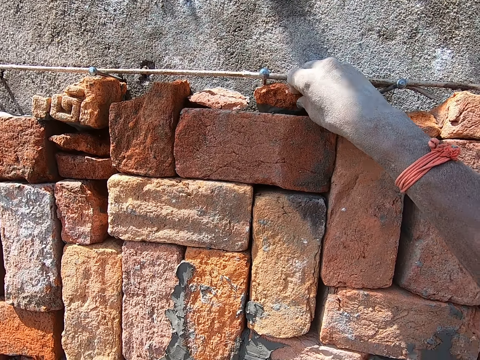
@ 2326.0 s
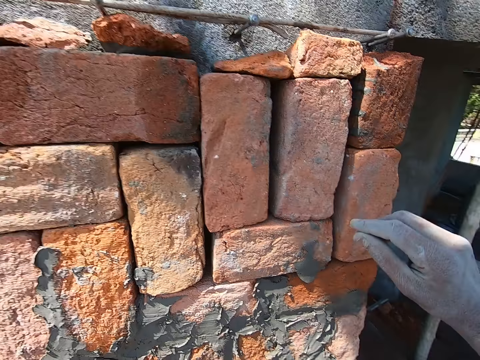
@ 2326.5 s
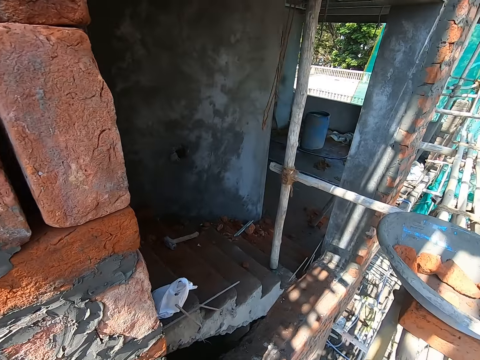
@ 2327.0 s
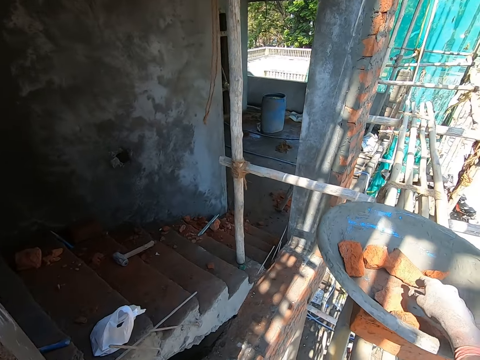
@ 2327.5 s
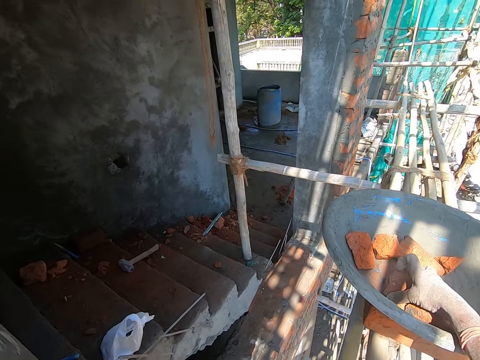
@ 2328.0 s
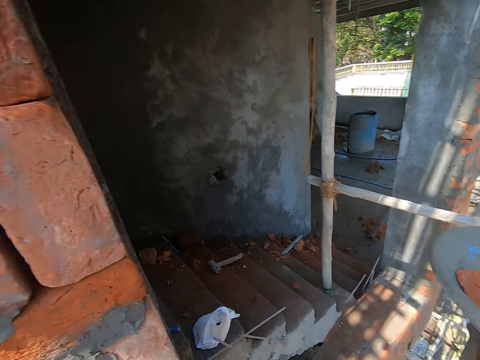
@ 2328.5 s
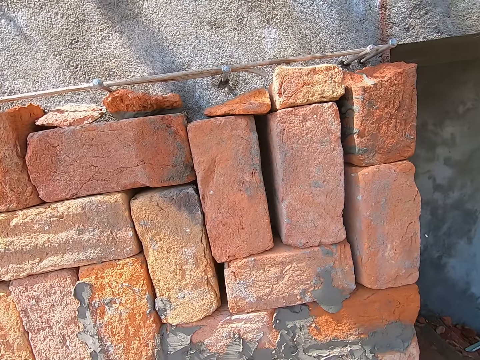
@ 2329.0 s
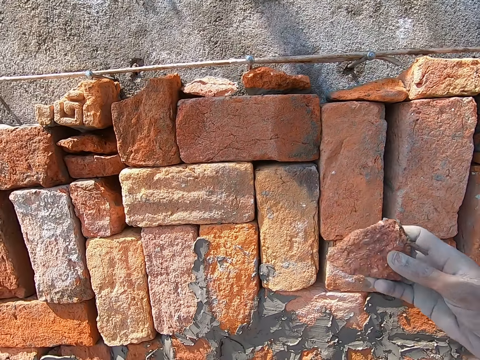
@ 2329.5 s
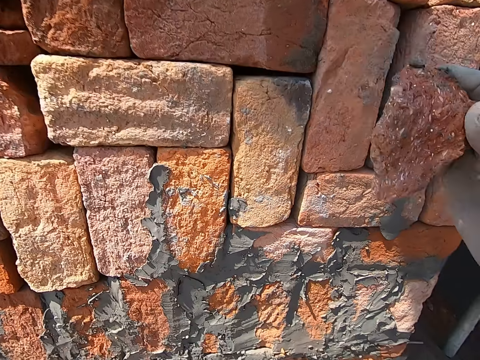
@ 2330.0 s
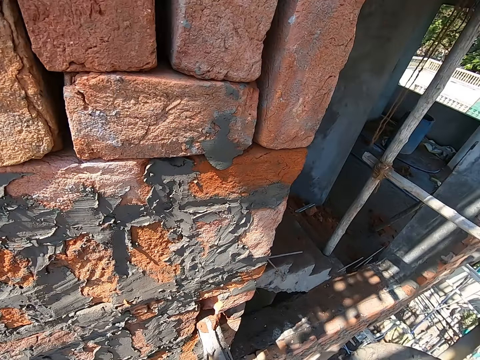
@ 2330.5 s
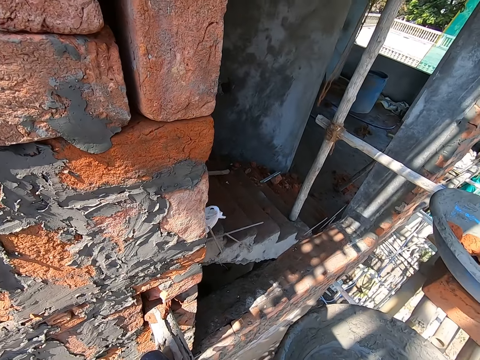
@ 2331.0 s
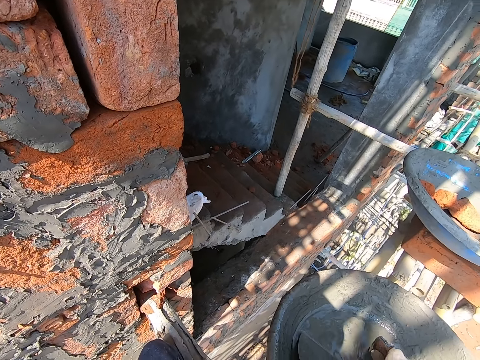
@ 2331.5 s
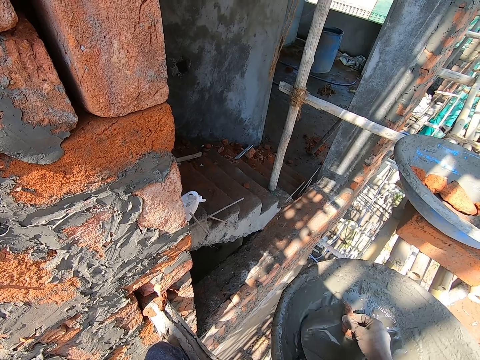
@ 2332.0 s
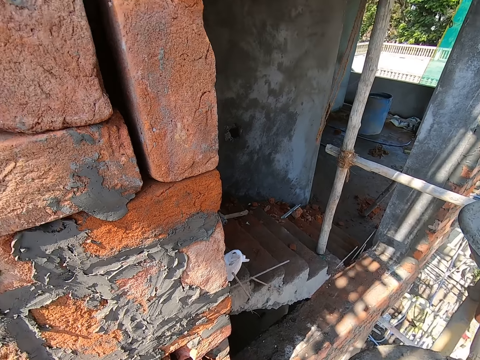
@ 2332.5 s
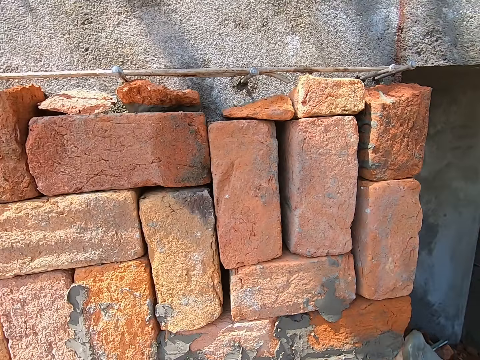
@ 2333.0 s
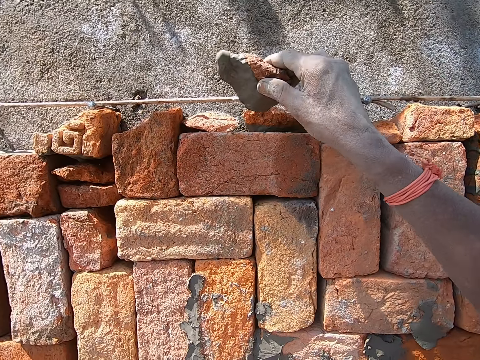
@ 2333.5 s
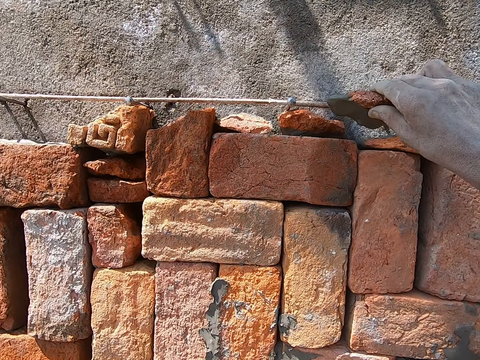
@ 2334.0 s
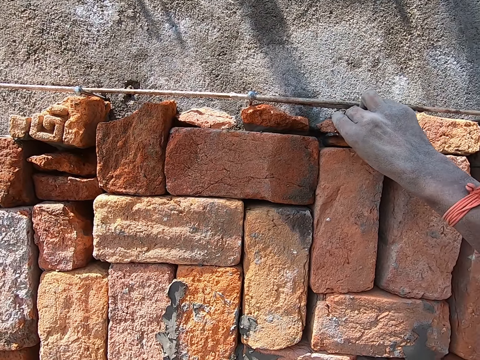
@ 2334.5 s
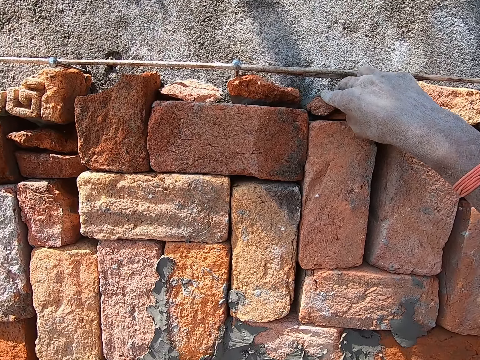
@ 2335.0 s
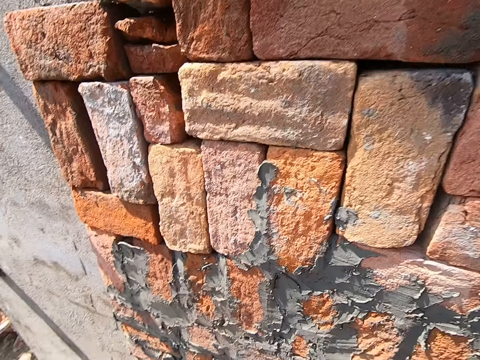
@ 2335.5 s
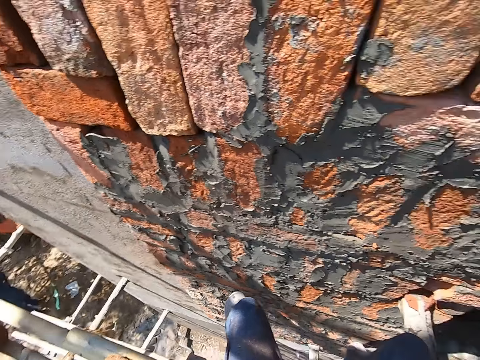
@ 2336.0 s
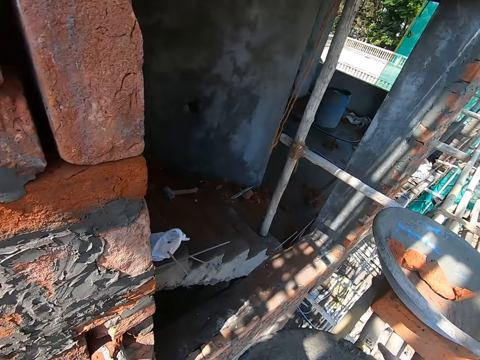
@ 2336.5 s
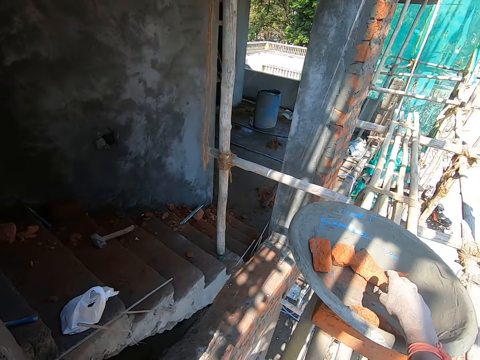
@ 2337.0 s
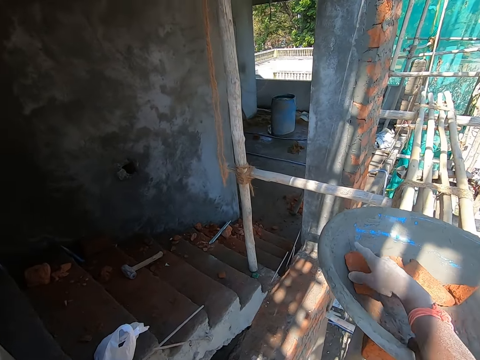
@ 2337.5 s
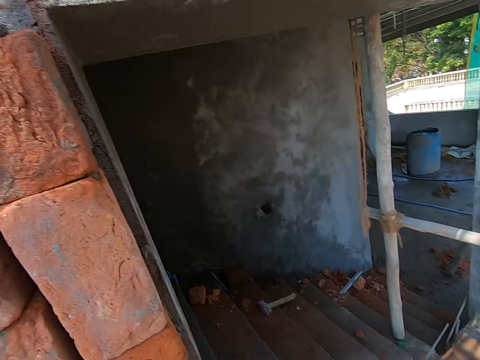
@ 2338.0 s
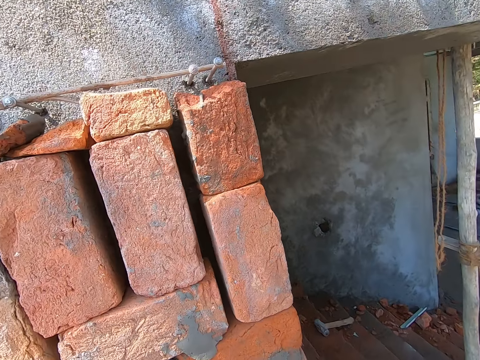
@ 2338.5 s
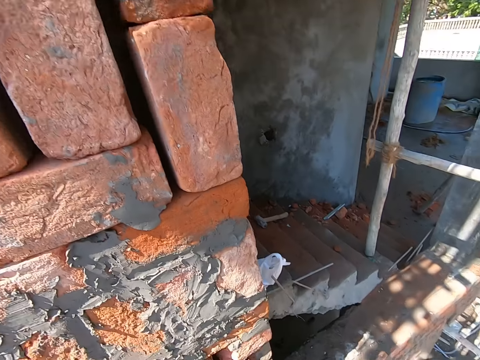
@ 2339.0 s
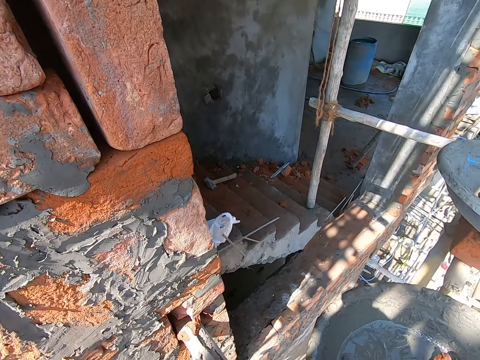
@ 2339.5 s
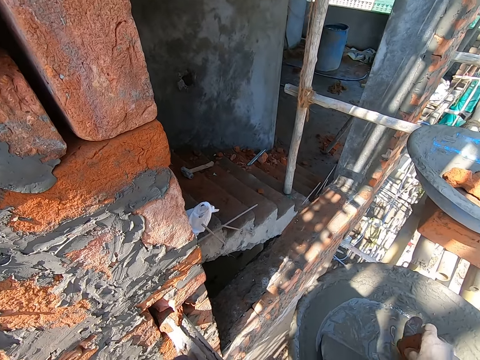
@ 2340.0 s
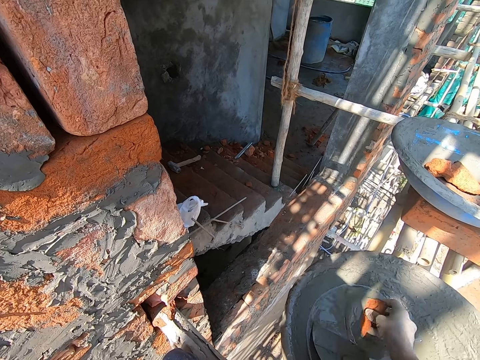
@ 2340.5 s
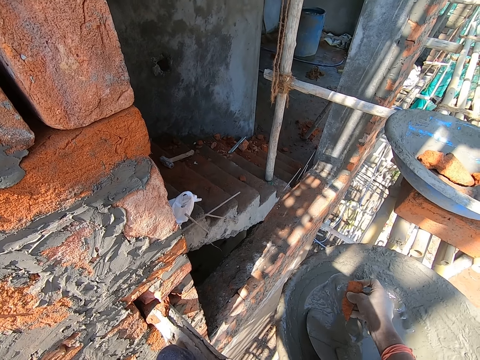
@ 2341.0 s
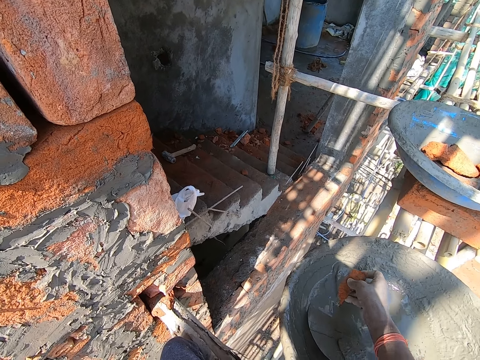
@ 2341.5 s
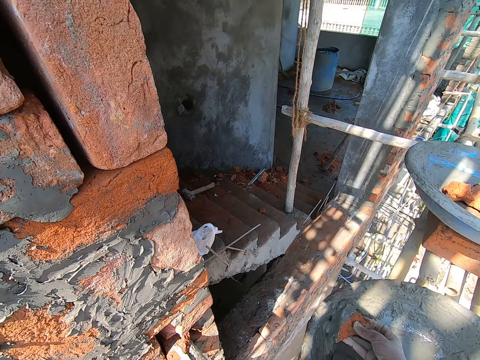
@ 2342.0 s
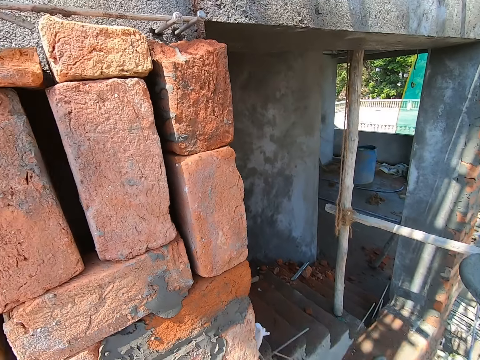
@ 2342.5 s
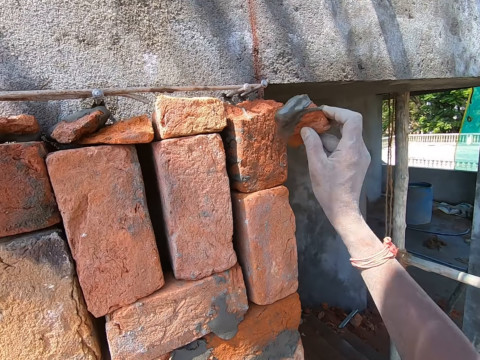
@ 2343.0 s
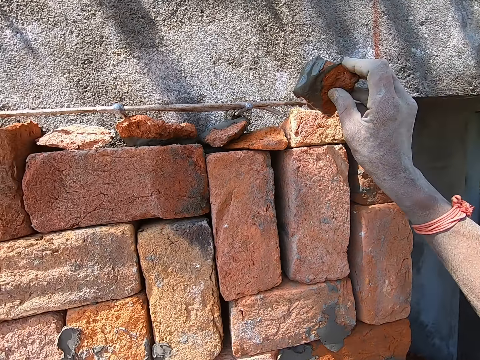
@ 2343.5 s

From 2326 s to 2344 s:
The camera wearer picks a brick from the pan on a brick with his right hand. He dips the brick in the cement in the pan on the brick with the pan in his right hand. He moves the dry brick to the wall. He places the brick on the brick on the wall with his right hand. He picks a brick from the pan on a brick with his right hand. He dips the brick in the cement in the pan on the brick with the pan in his right hand.

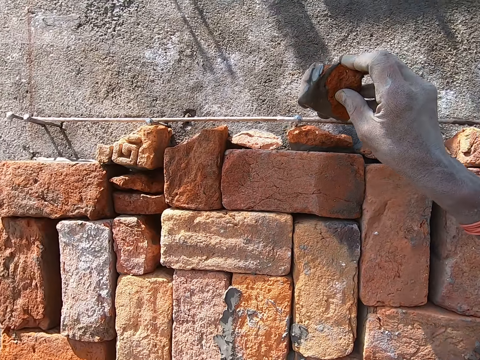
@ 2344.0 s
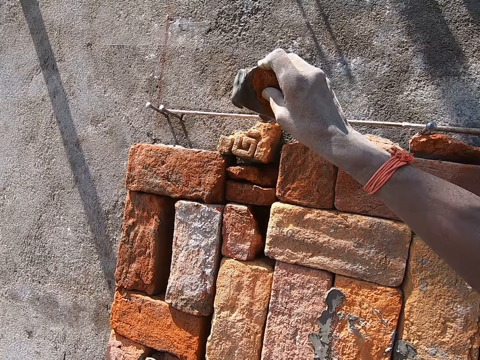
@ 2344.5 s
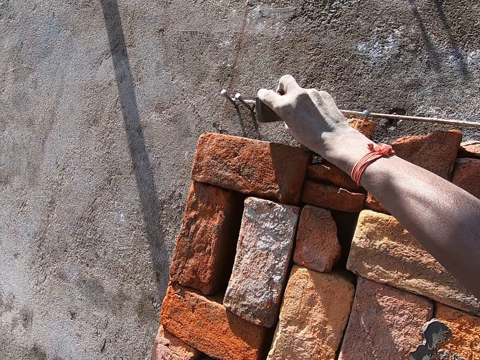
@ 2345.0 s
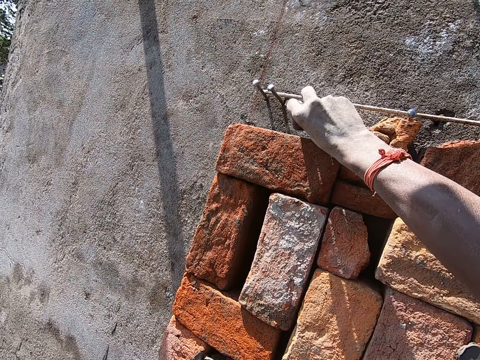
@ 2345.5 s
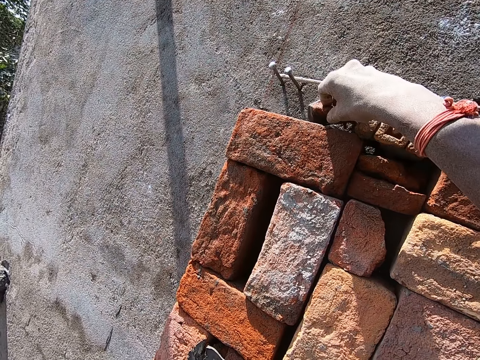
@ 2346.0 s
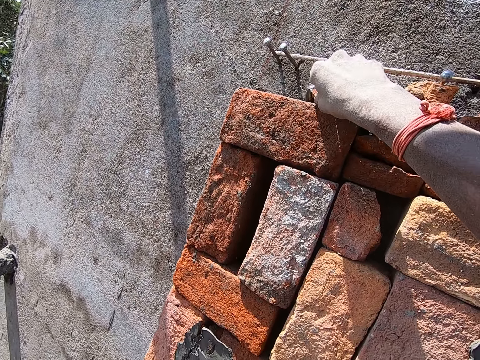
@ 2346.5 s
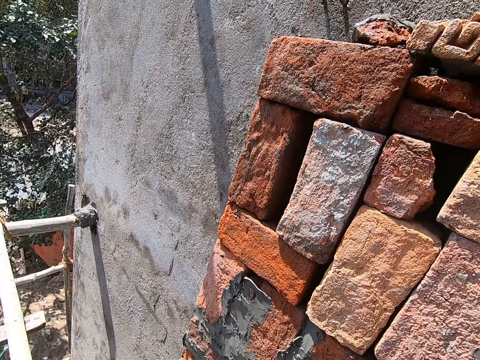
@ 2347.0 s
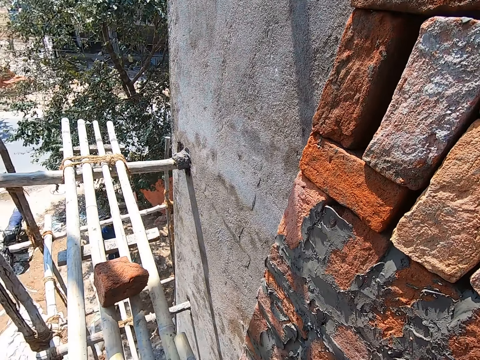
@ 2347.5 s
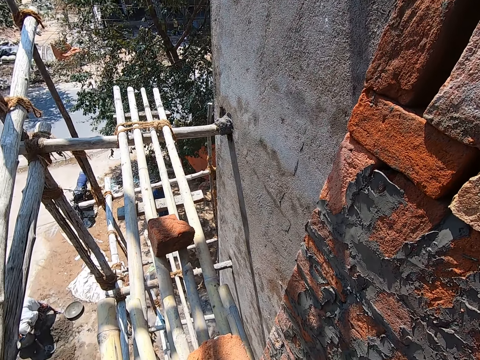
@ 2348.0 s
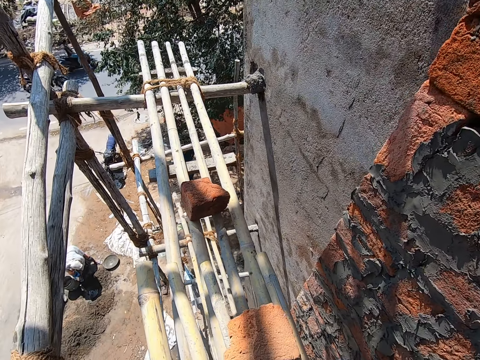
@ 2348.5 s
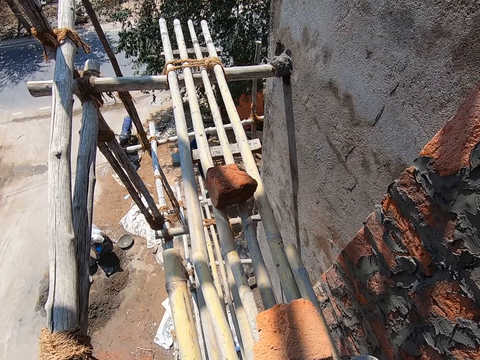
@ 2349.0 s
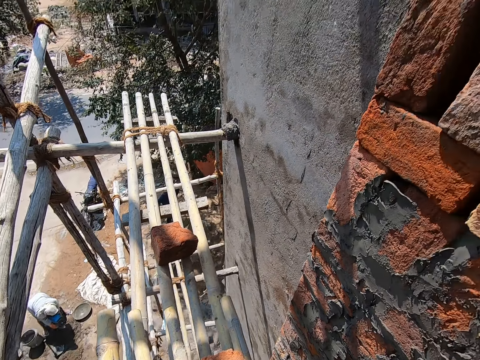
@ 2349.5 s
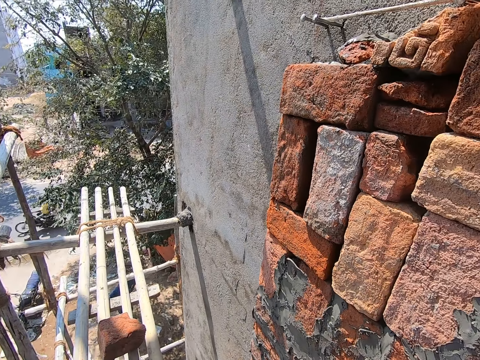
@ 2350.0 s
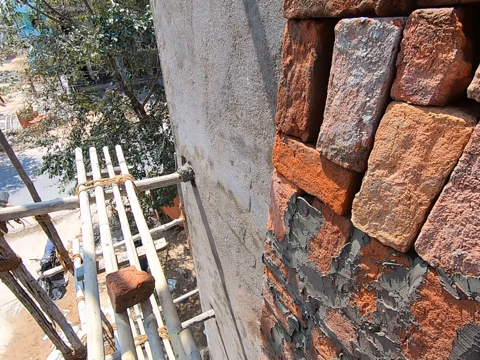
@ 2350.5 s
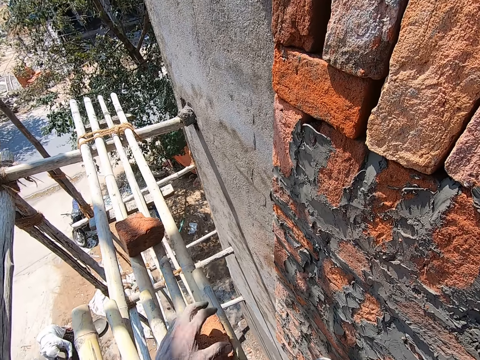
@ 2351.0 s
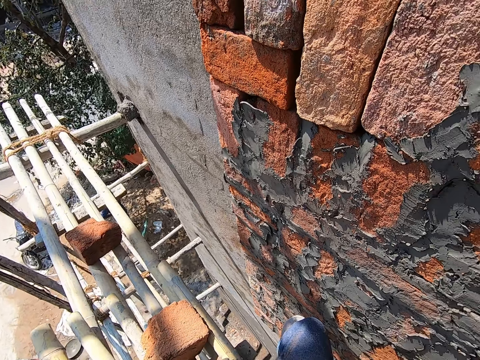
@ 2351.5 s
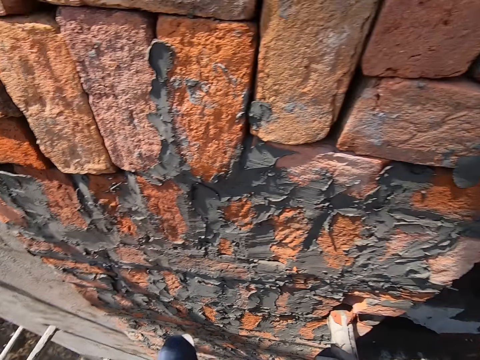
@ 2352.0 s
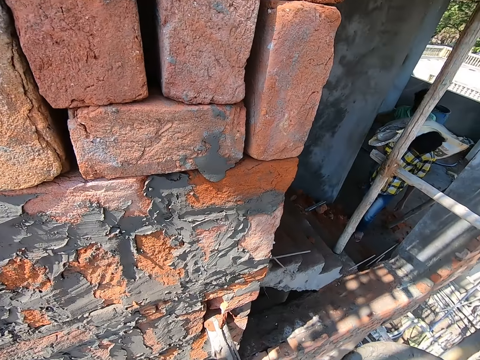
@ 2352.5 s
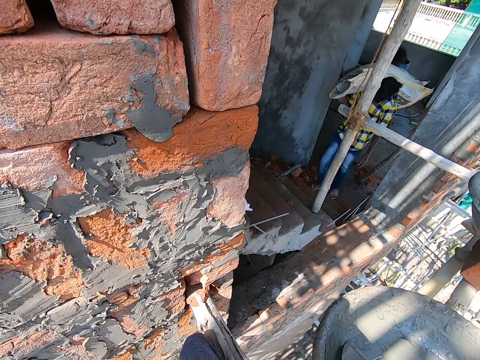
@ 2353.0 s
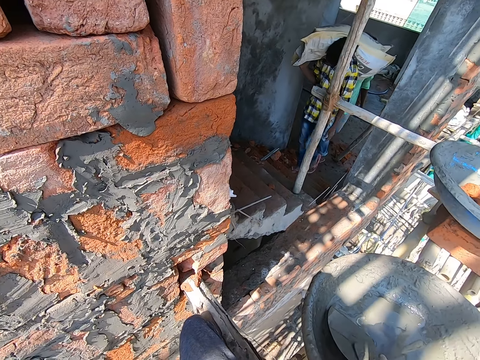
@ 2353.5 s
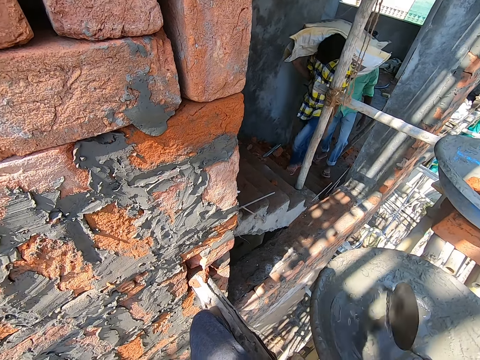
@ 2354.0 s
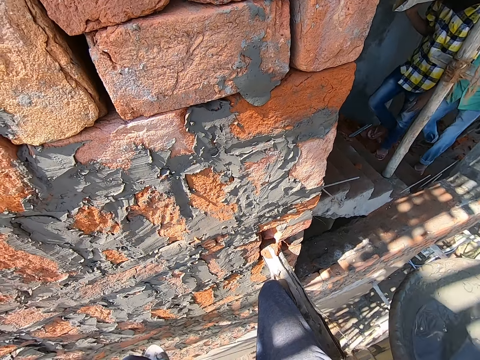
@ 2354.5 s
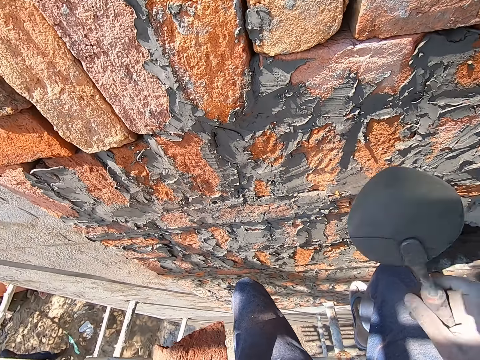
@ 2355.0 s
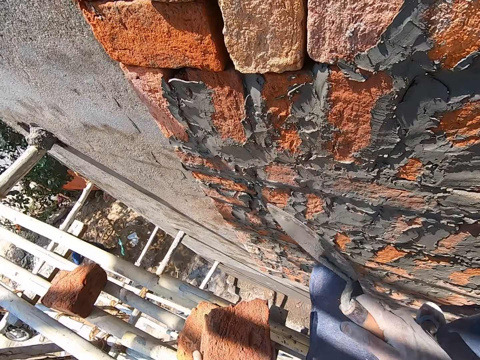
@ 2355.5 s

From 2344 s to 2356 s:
The camera wearer places the brick on the brick on the wall with his right hand. He moves the hand on the brick. A person walks upstairs with a bag of cement. The camera wearer takes the trowel from the pan with his right hand. He shakes the trowel with his right hand in the tray. Another person walks upstairs.
